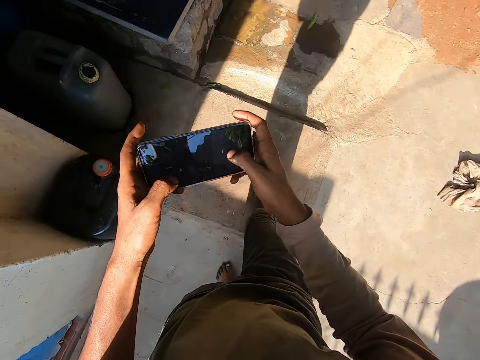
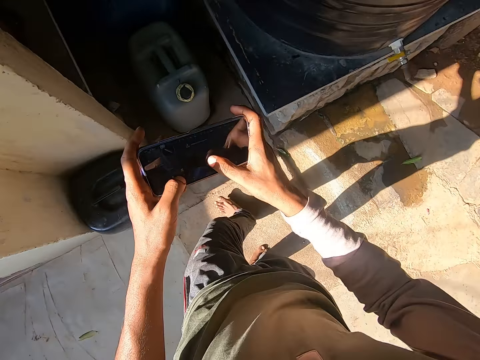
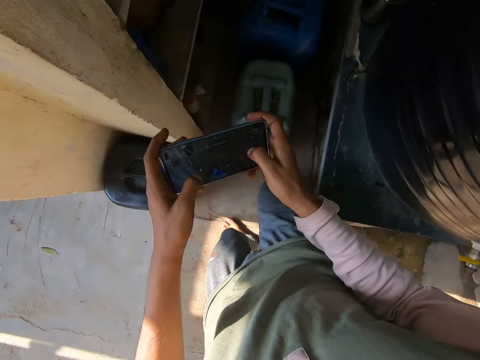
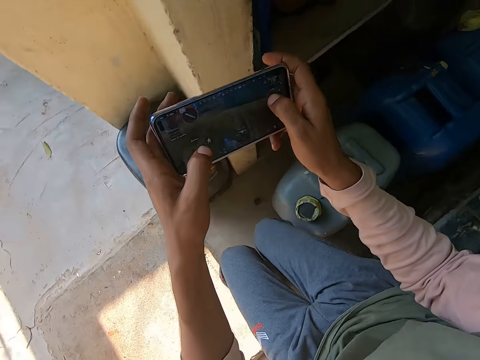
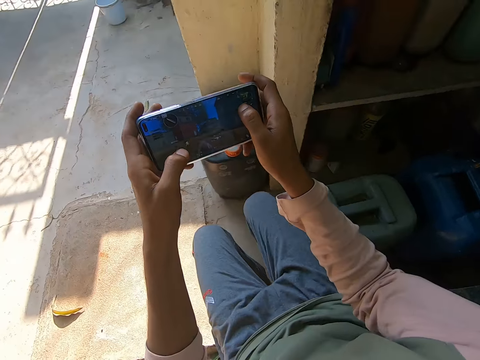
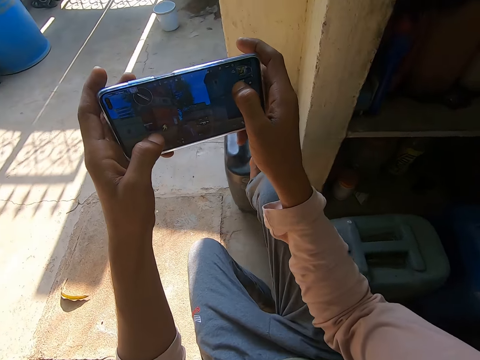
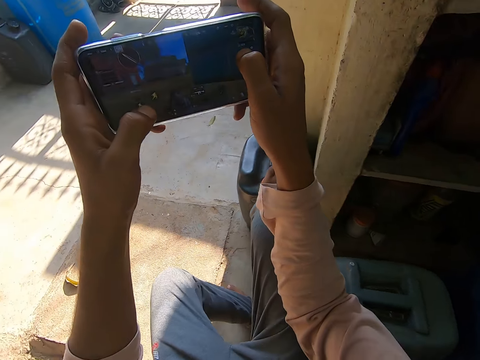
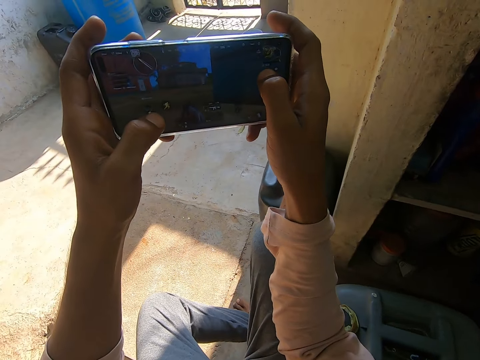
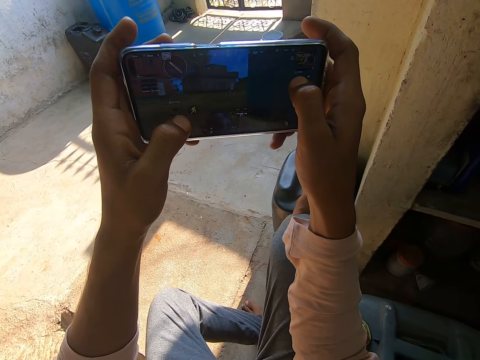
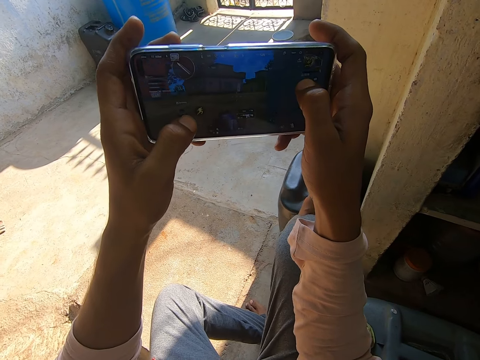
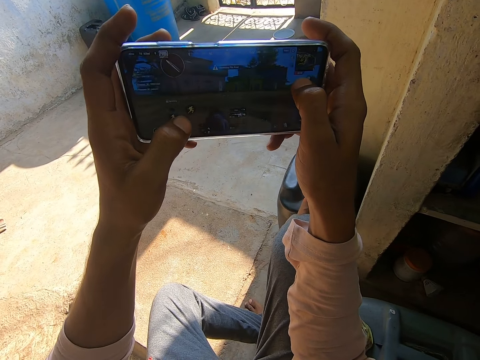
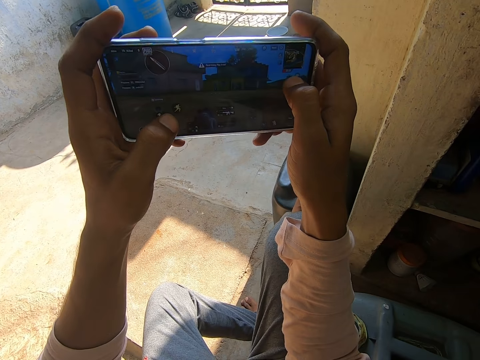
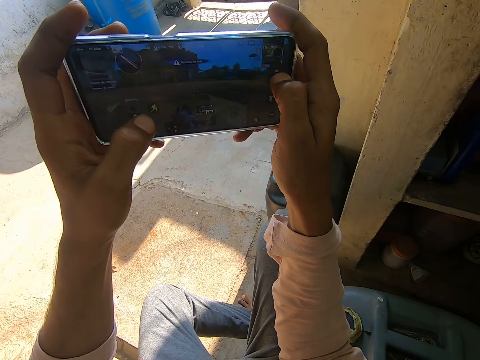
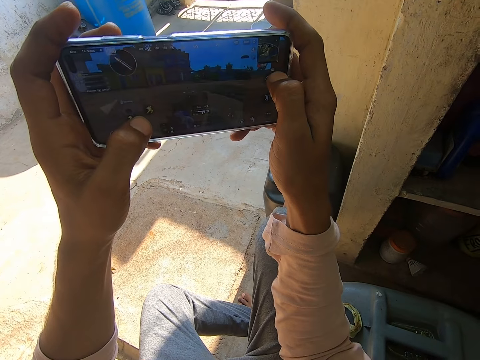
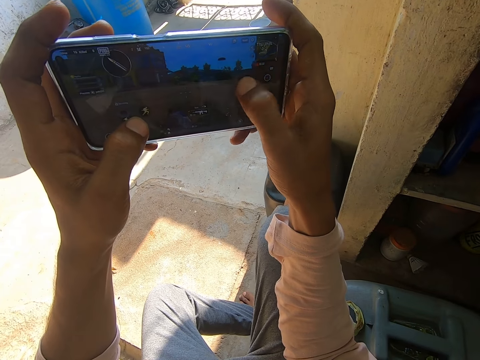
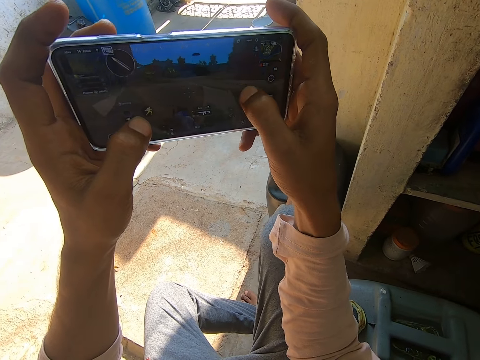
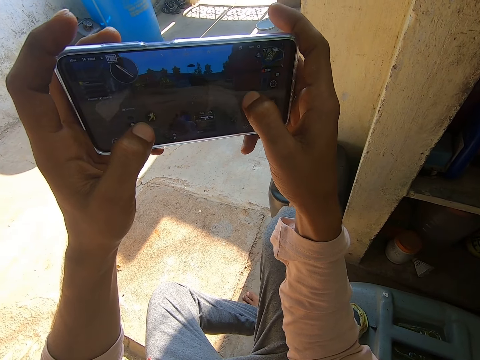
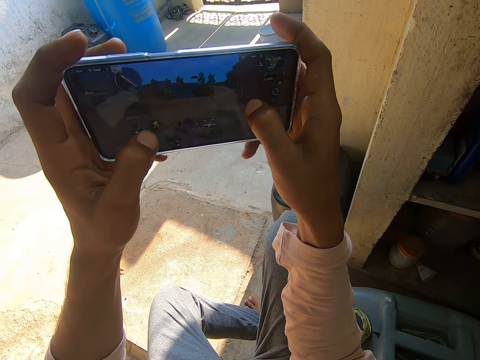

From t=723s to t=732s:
The camera wearer sits on a water tank base slab. He stops walking. He puts his right leg up on a jerrycan. He plays a game on the mobile phone in his hands.

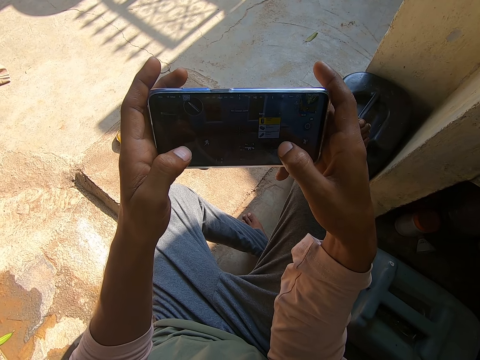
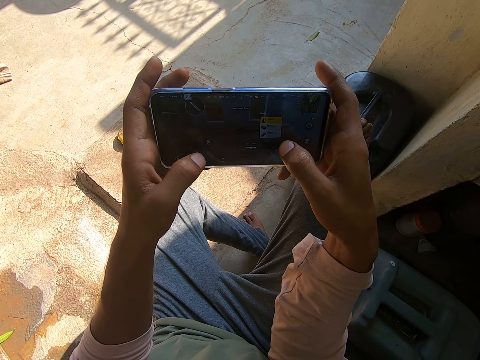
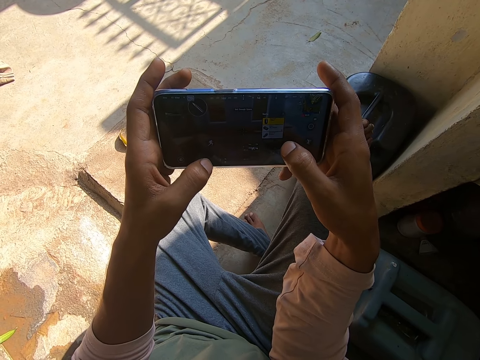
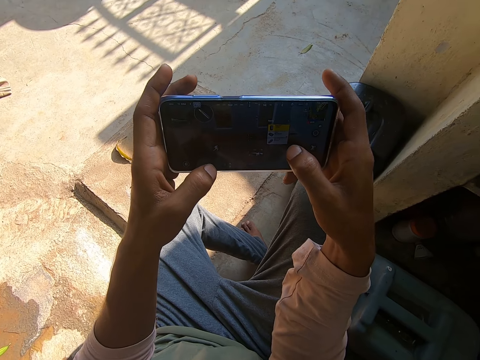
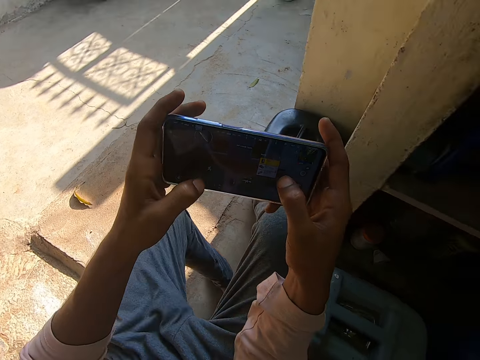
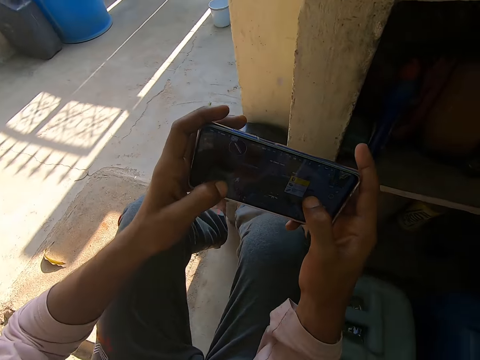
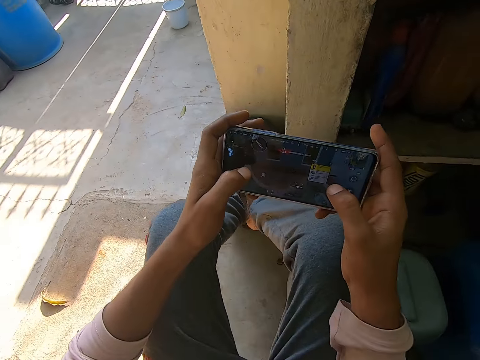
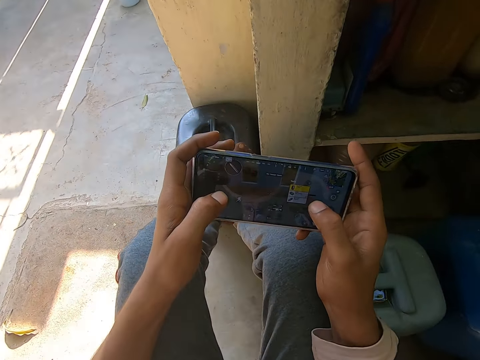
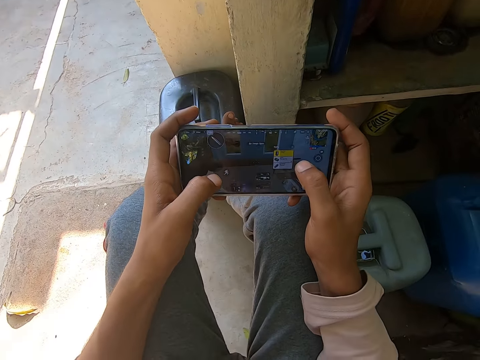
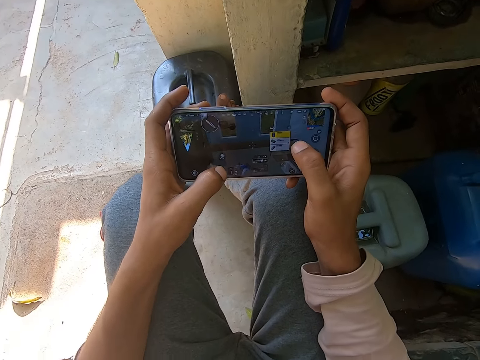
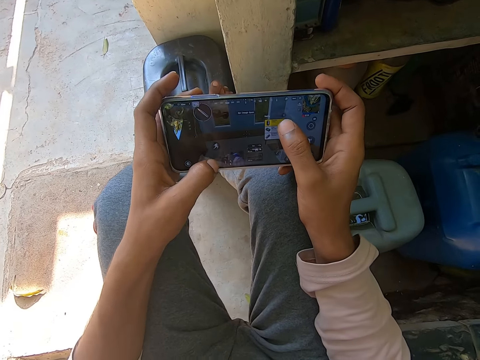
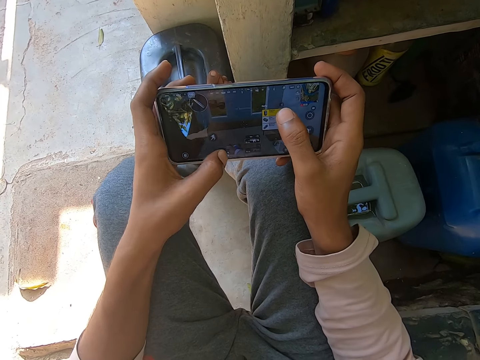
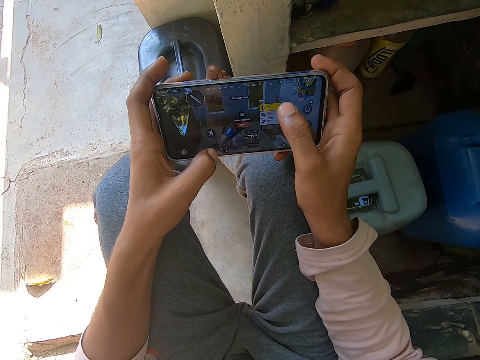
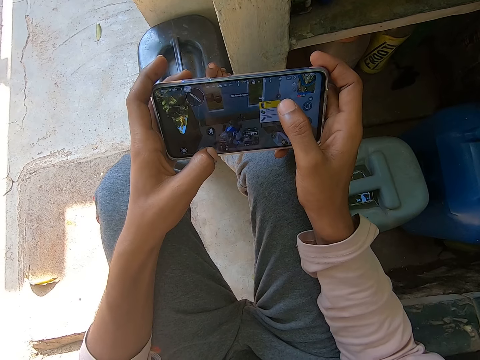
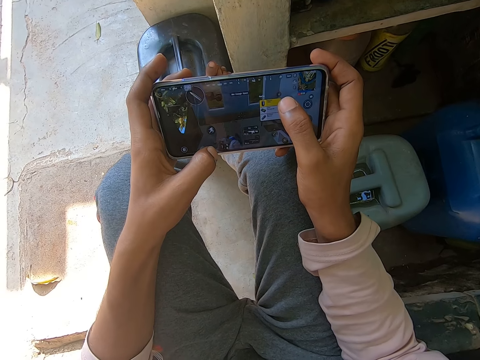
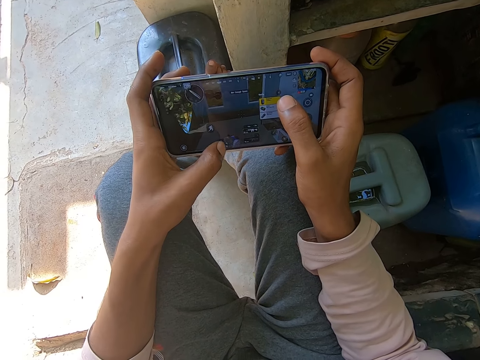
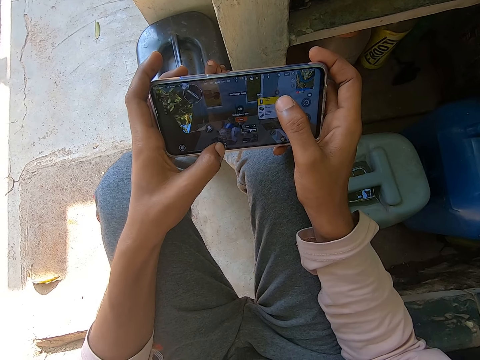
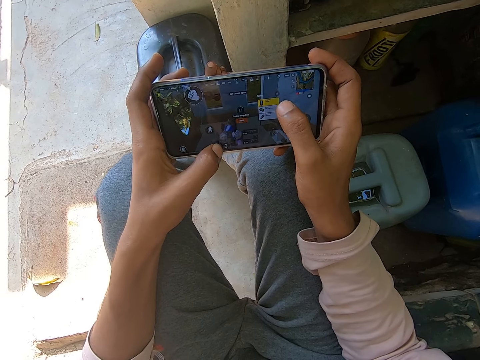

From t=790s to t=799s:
The camera wearer puts his left leg up on a jerrycan. He plays a game on the mobile phone in his hands.

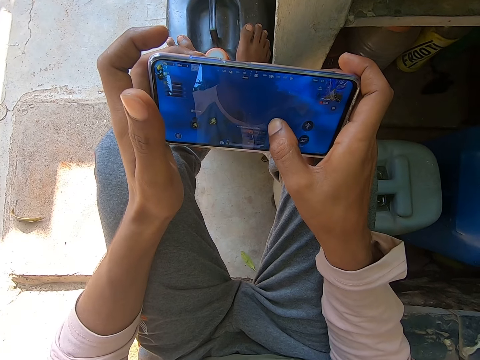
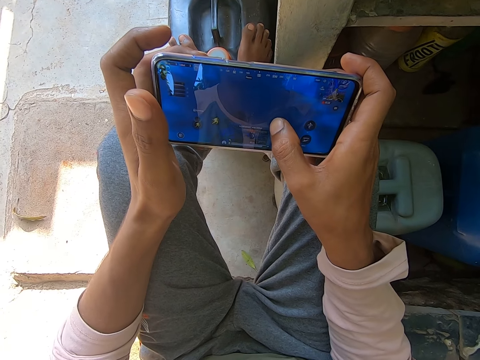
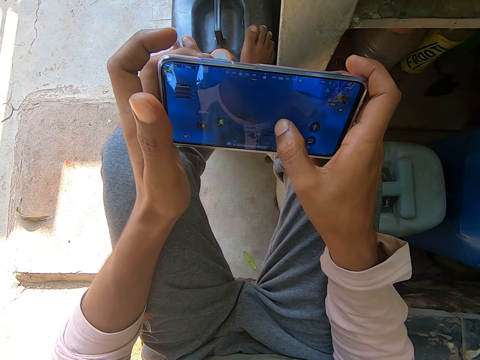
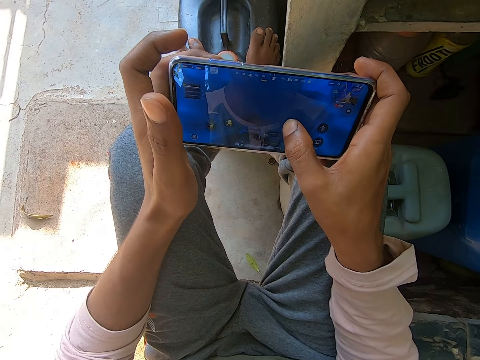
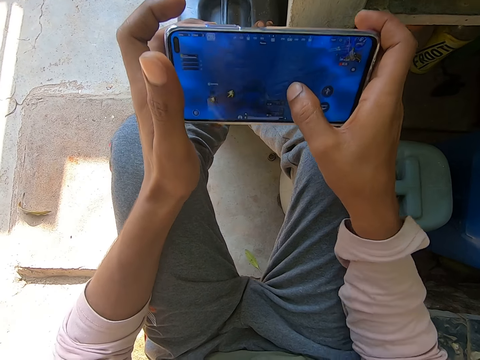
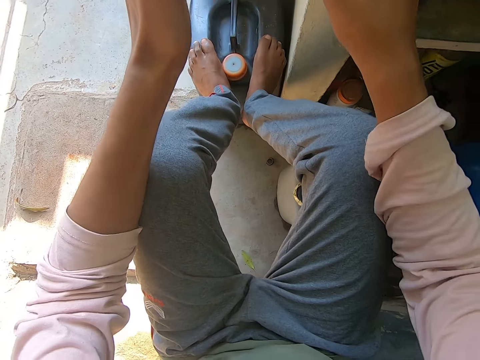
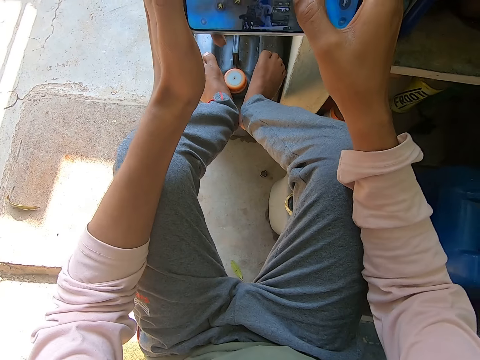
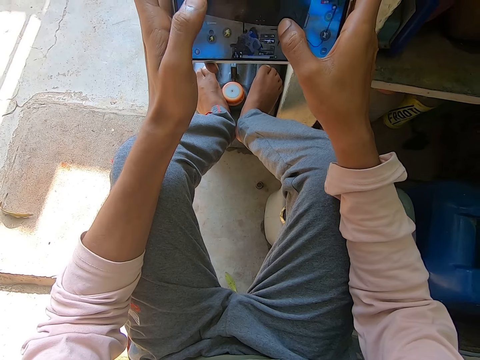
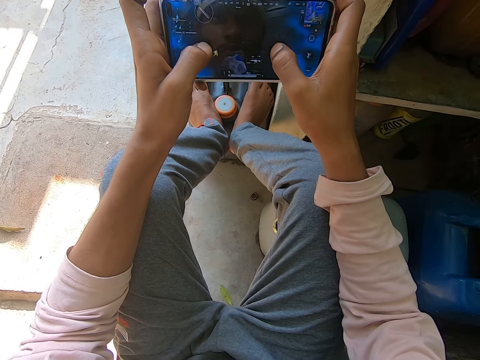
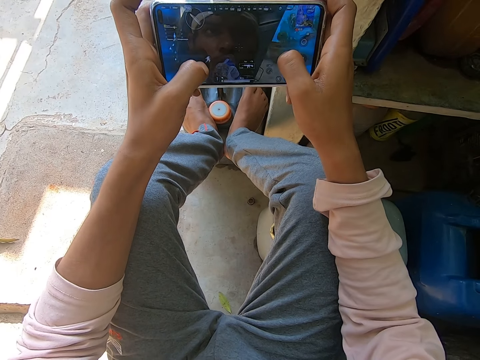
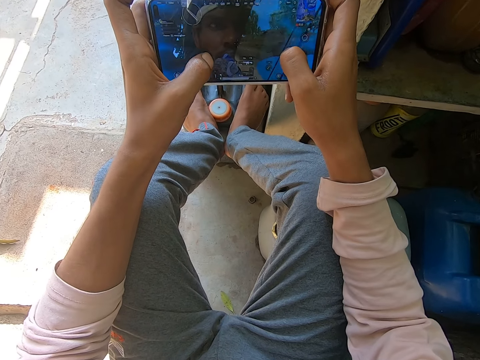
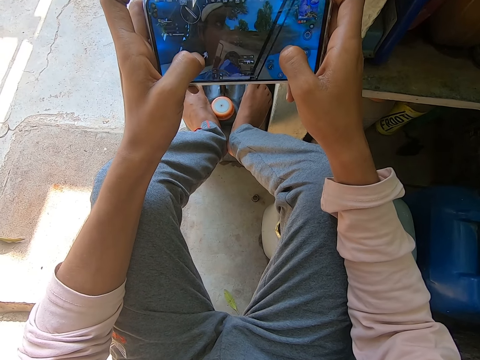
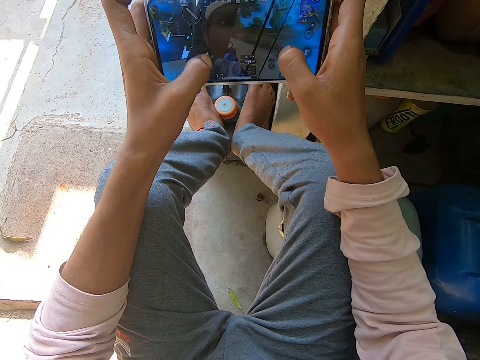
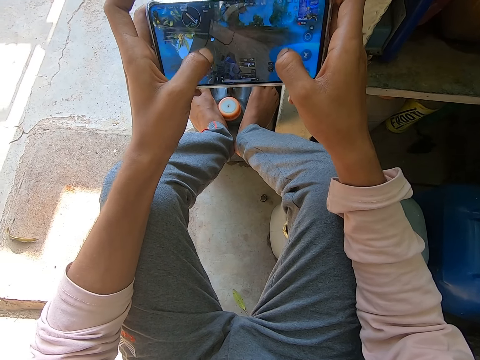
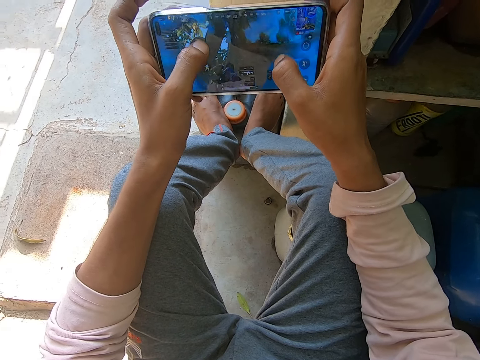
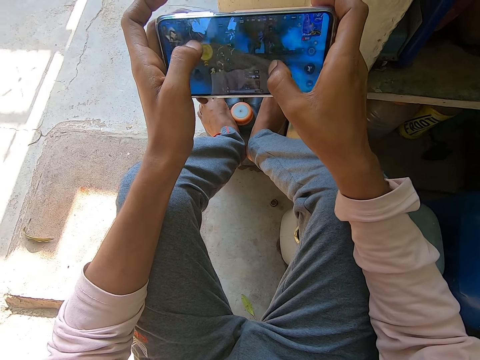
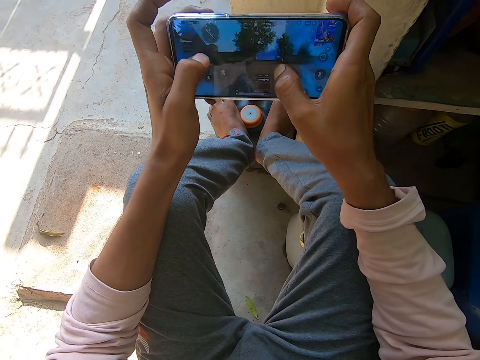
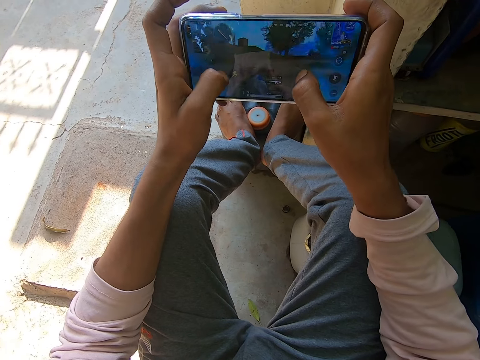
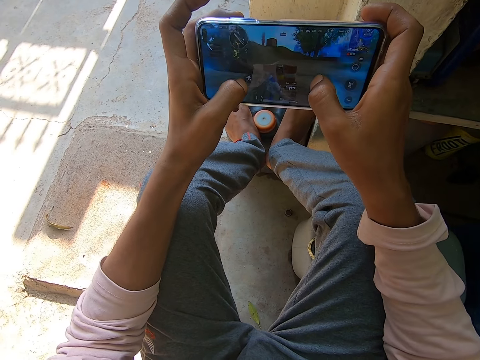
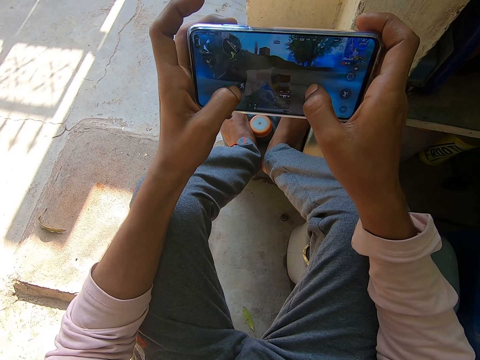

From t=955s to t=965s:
The camera wearer adjusts his hands. He raises the phone higher. He plays a game in the phone.
